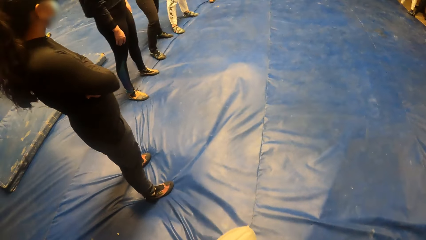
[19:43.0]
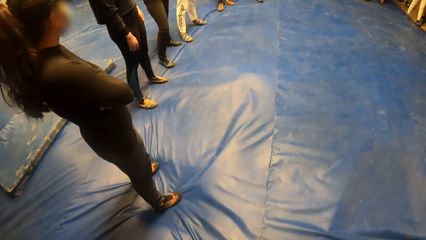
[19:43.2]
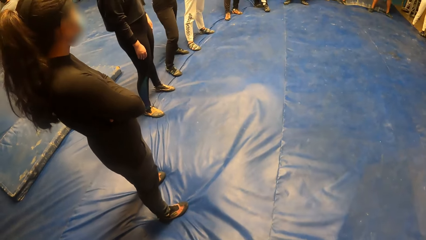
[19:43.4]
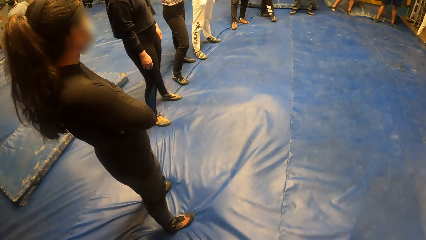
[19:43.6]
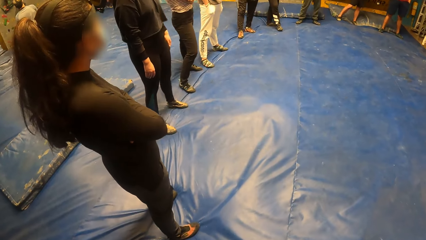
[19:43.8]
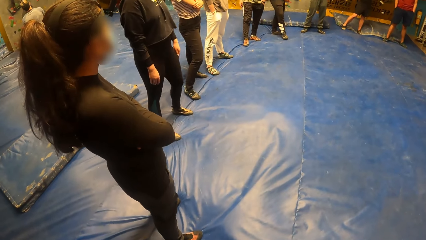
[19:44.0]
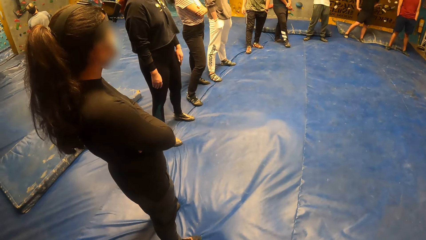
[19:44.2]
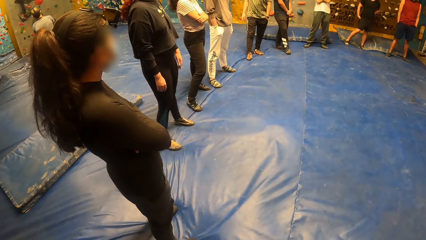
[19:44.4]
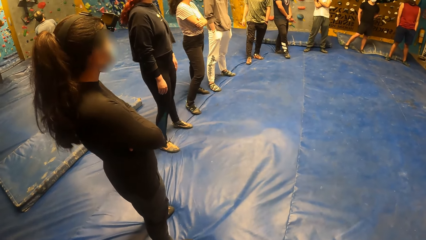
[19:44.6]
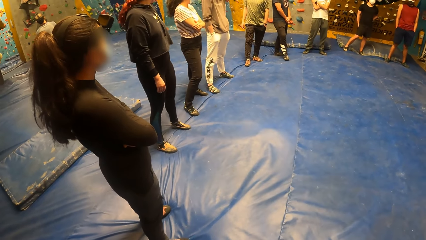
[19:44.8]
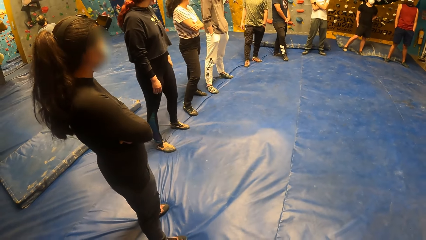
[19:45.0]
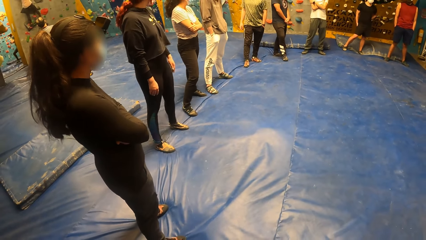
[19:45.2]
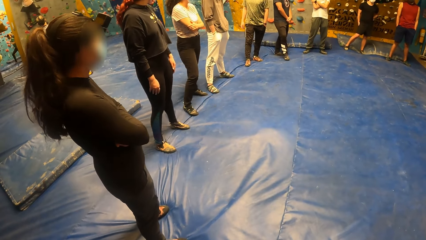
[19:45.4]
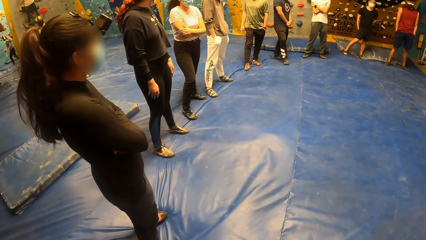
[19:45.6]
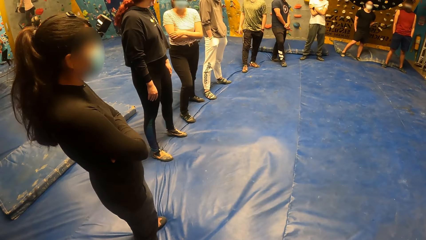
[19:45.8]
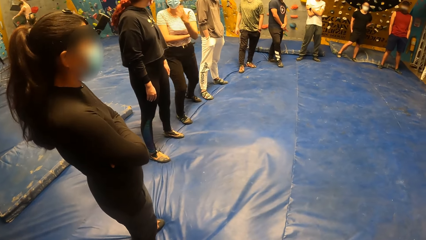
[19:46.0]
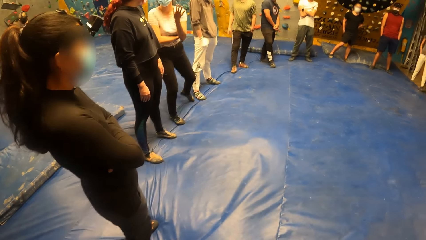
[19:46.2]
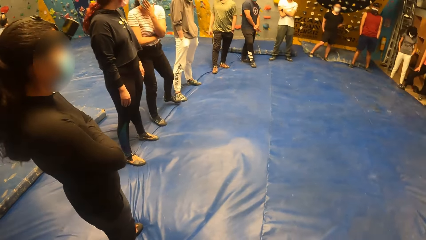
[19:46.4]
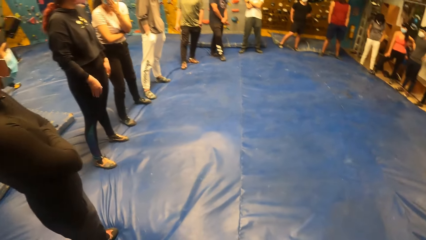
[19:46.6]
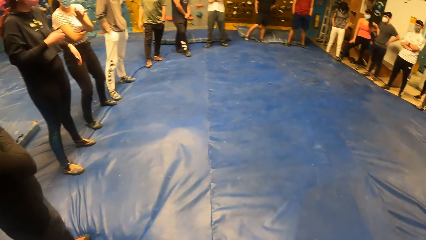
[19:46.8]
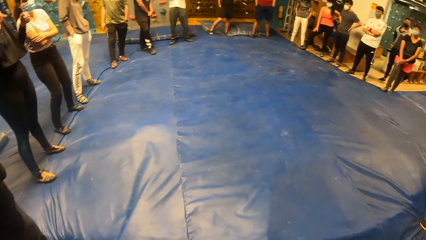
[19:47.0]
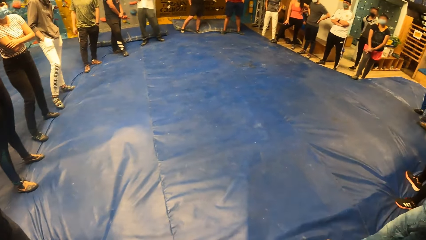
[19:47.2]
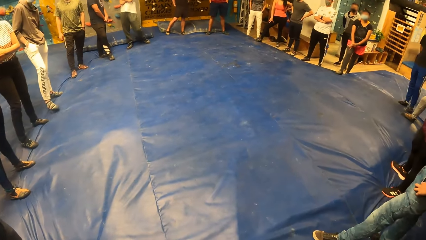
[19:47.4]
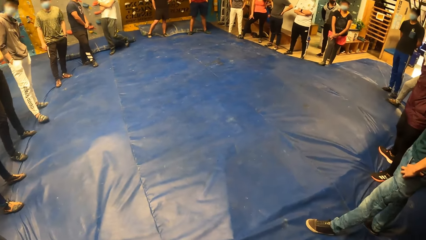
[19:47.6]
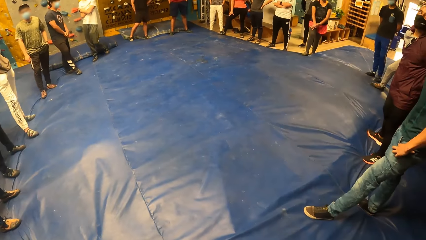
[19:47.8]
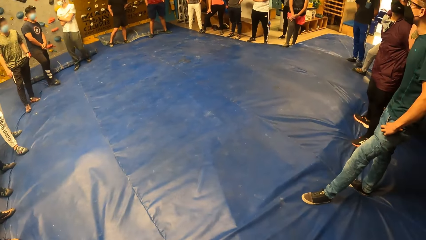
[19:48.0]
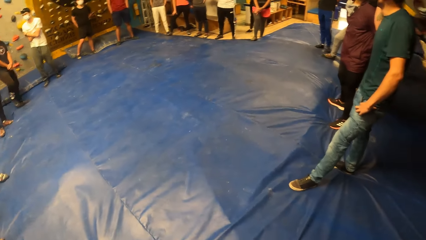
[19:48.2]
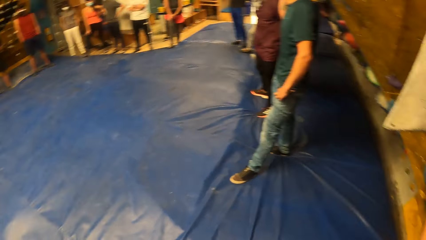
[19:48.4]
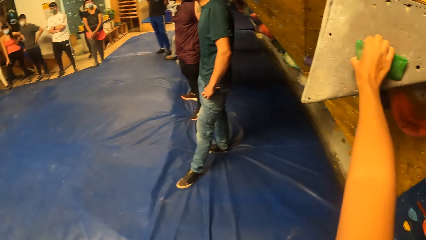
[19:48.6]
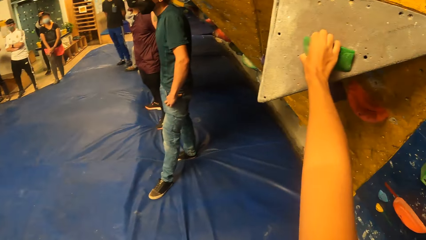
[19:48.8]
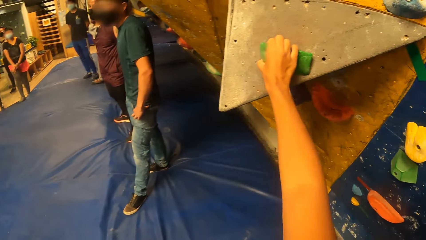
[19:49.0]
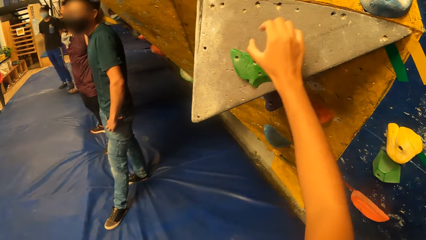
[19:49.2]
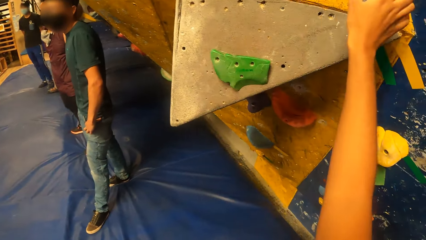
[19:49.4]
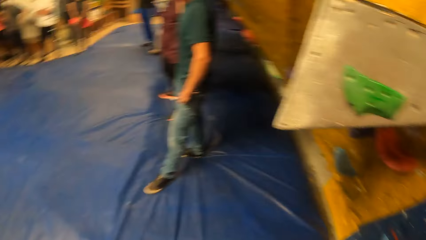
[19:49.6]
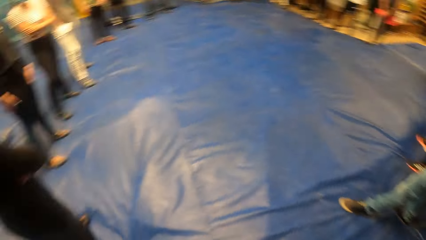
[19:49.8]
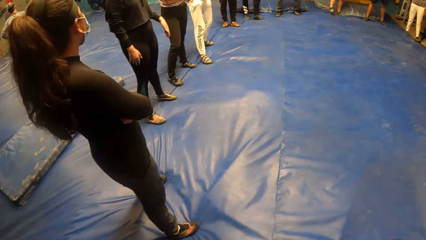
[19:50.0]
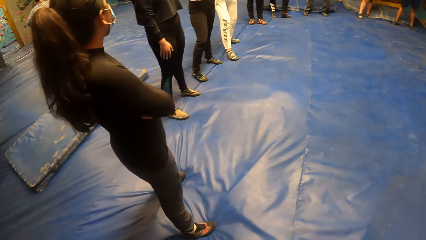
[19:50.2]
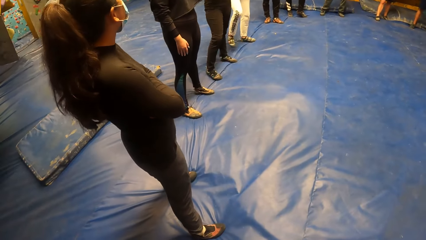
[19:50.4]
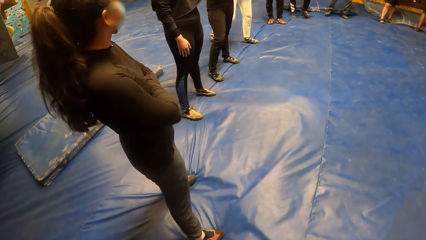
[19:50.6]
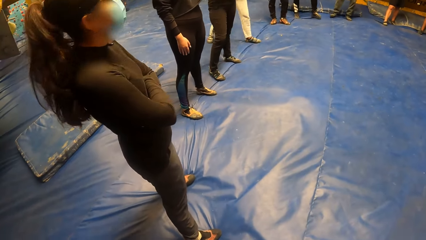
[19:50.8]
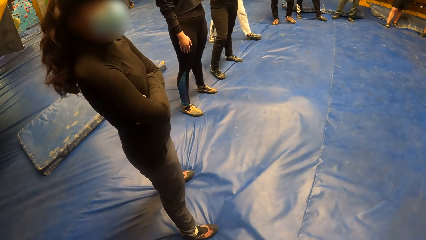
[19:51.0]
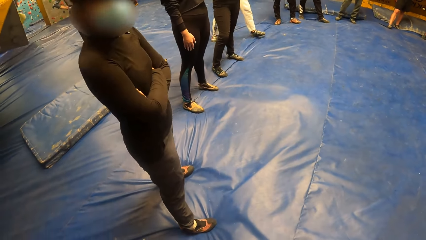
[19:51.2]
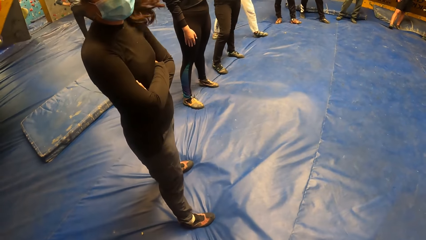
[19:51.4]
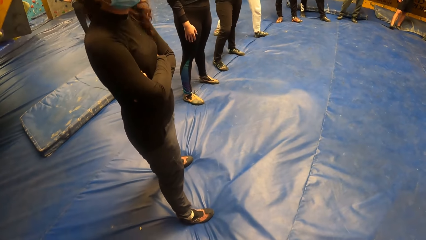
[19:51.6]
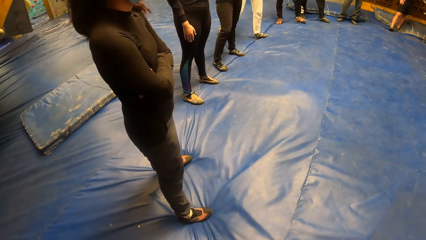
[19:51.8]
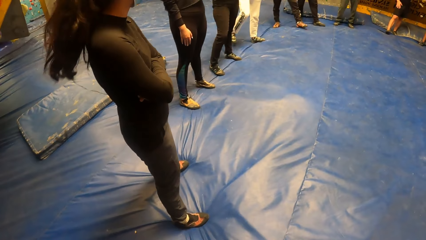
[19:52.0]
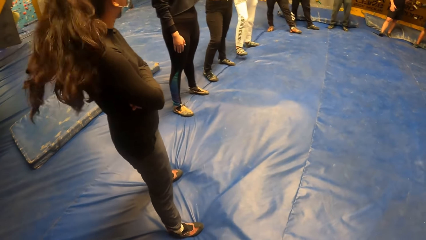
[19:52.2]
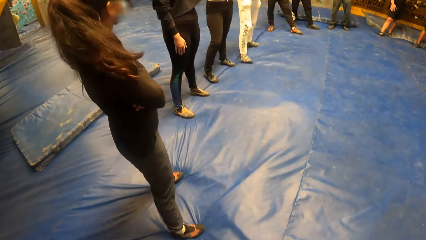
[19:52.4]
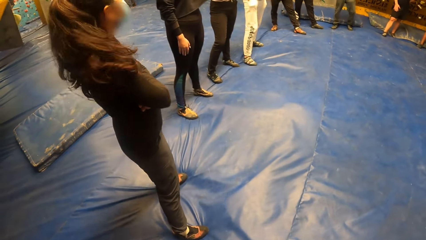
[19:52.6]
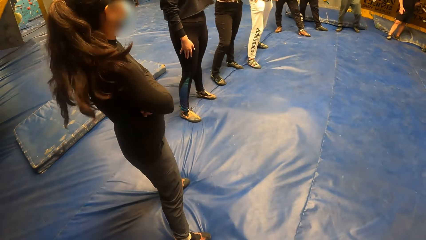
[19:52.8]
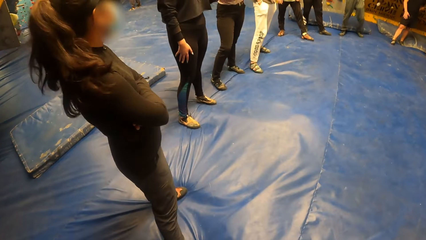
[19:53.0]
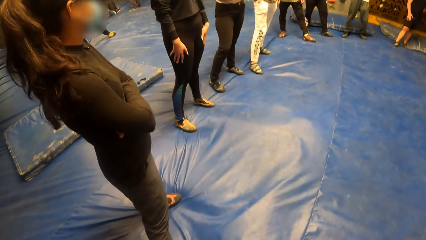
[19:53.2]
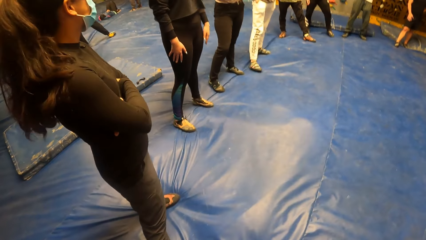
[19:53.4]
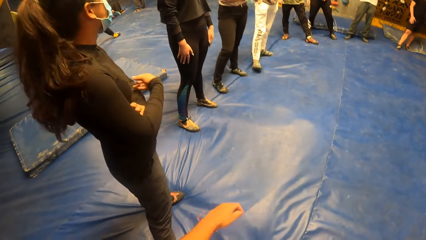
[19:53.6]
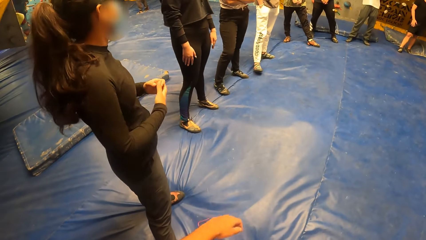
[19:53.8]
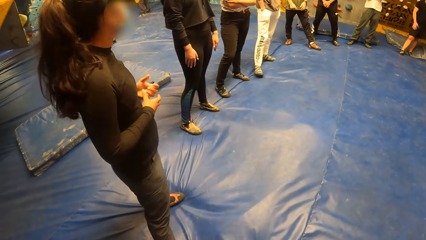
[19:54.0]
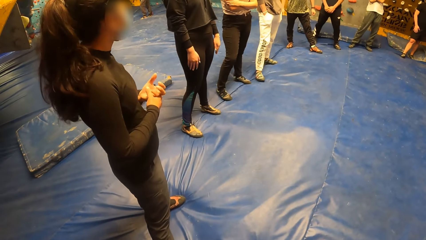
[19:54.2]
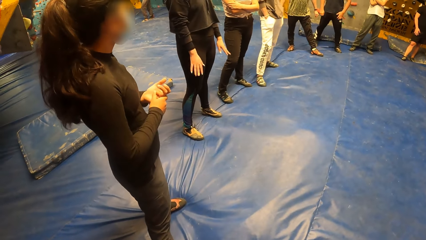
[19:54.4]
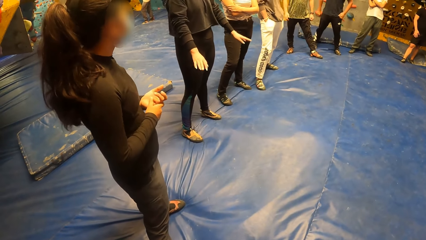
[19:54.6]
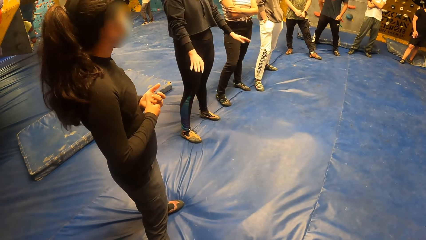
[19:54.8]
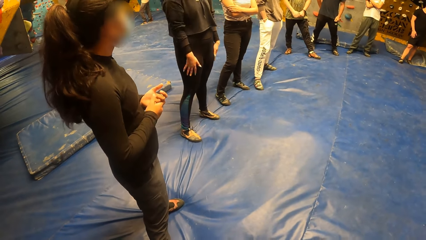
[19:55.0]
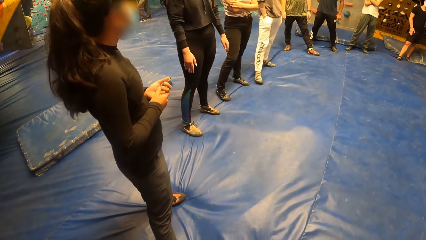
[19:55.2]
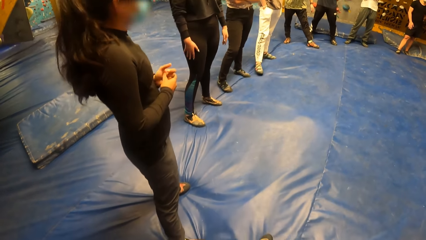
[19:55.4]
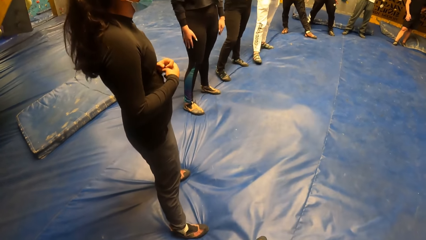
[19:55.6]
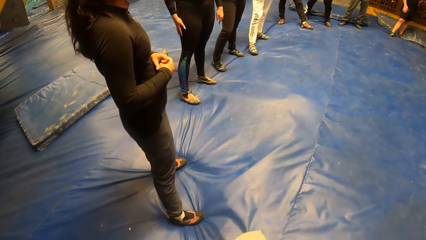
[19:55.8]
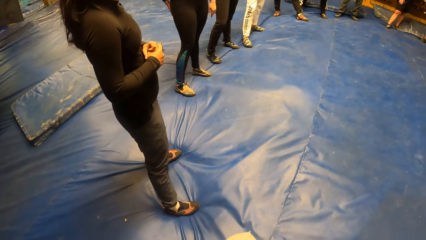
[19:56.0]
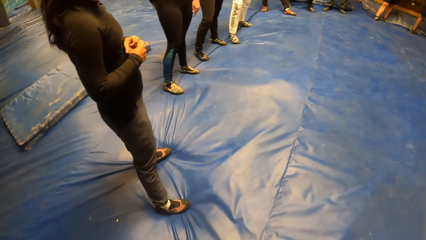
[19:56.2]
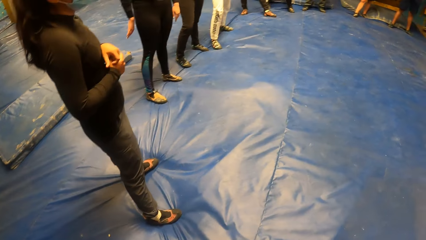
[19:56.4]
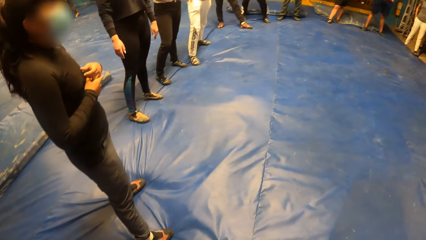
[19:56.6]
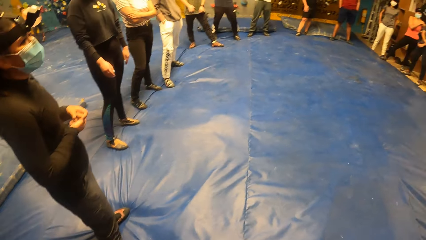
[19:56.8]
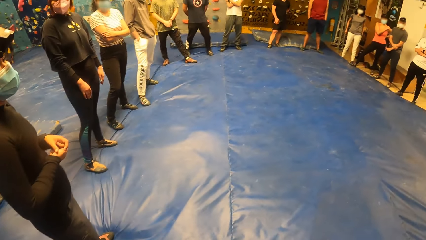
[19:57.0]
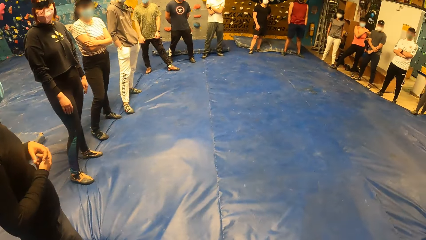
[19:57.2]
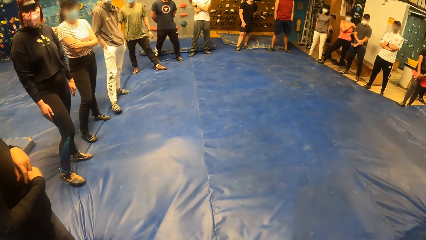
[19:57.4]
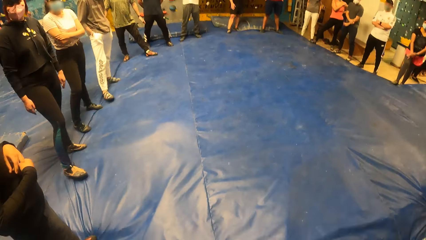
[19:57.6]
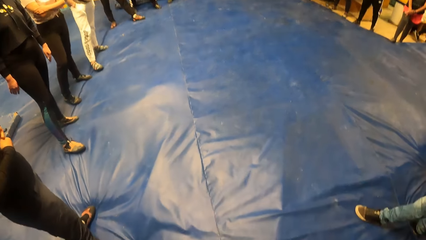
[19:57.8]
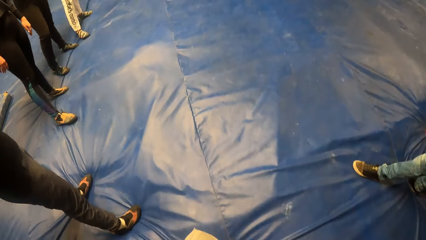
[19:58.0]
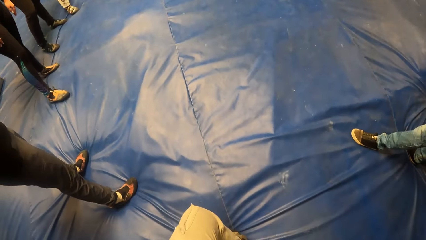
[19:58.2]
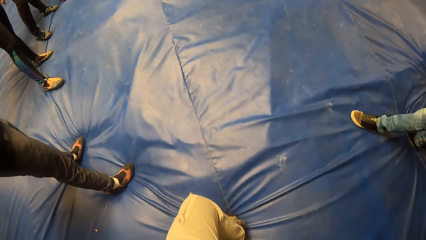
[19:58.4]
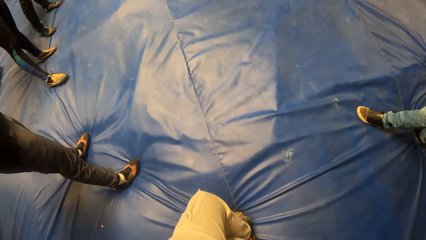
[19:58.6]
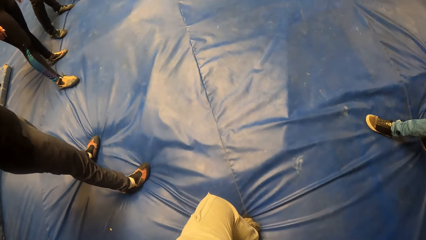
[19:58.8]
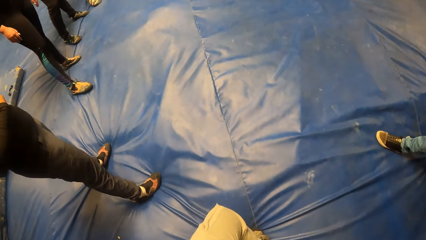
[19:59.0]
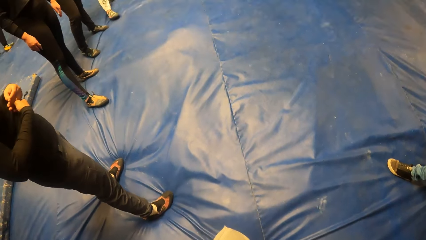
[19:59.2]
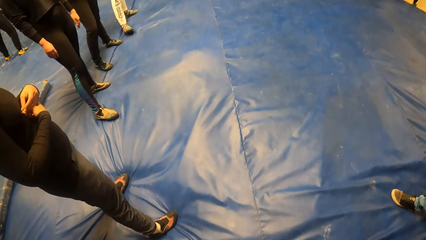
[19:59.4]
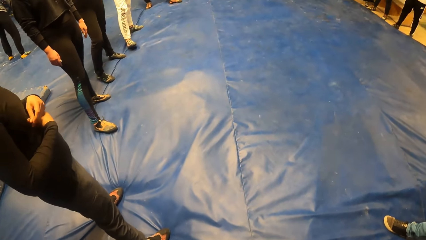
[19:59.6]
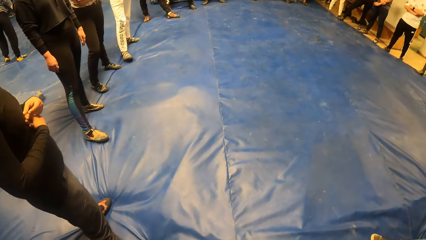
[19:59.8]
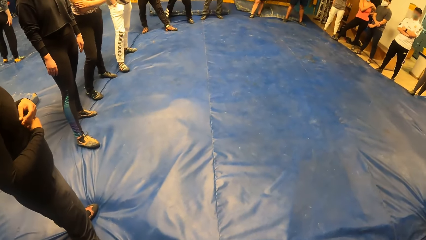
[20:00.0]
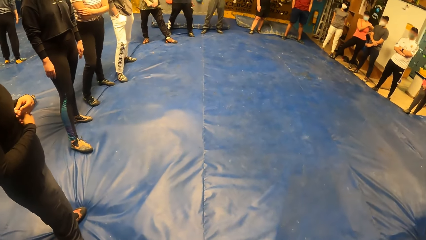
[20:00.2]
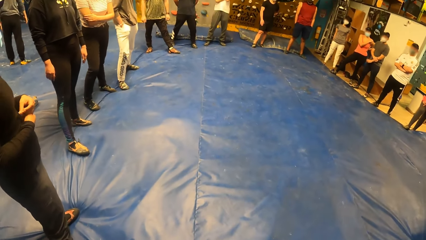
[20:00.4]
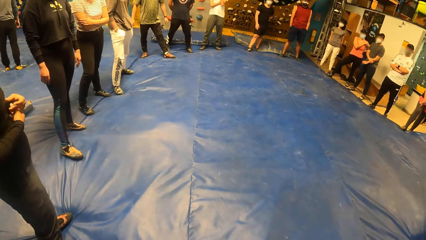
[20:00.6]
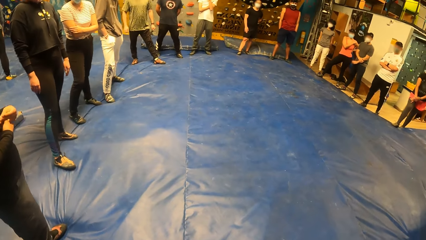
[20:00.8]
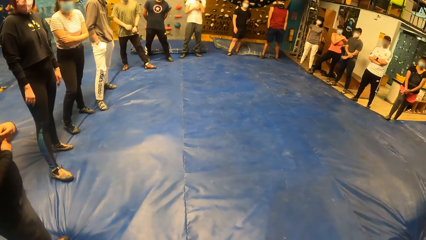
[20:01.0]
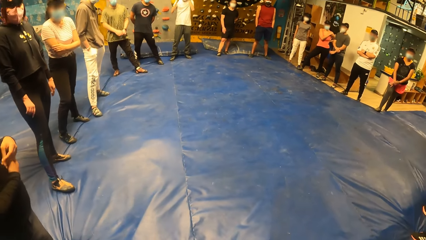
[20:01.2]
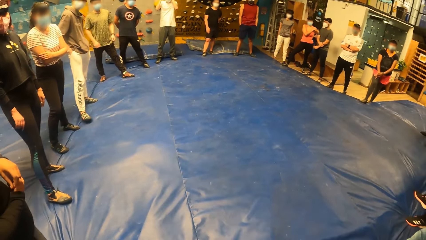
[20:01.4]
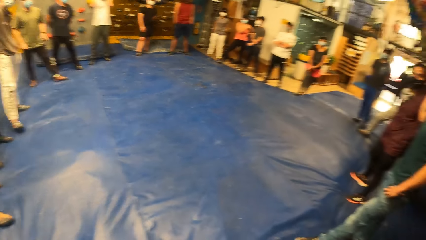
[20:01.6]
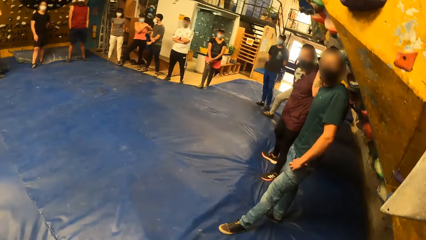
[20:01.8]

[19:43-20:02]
The camera wearer looks around. She holds another climbing stone on the wall with her right hand. She touches the wall. She looks around. She stretches a leg. She looks around.
